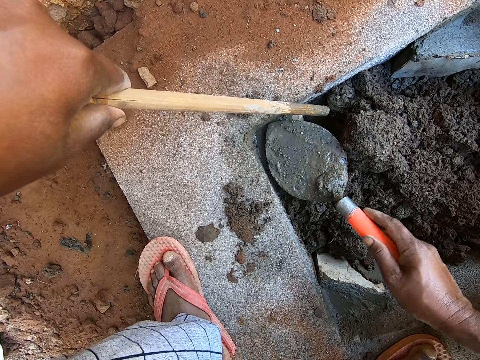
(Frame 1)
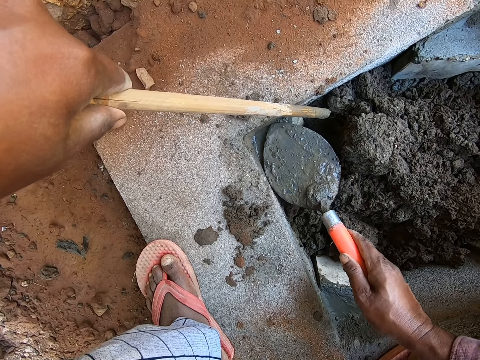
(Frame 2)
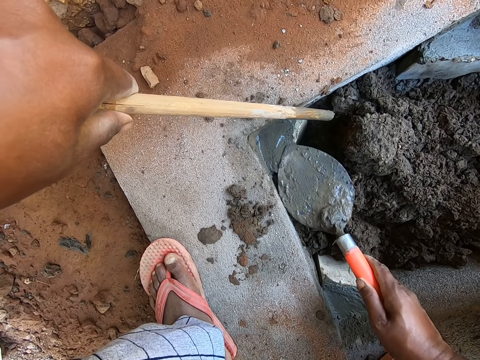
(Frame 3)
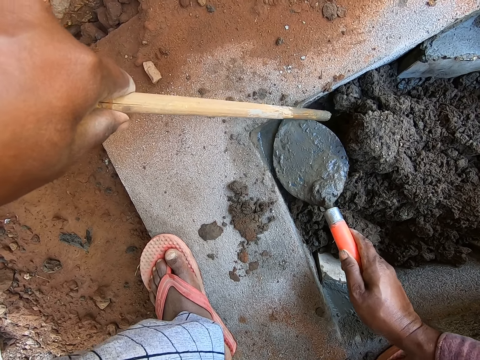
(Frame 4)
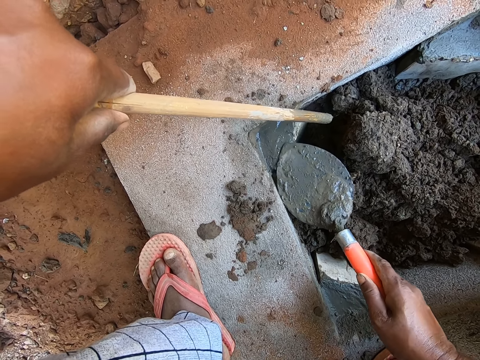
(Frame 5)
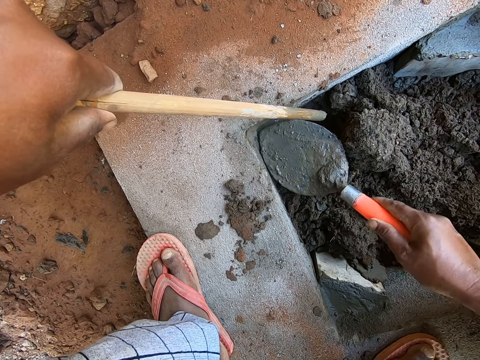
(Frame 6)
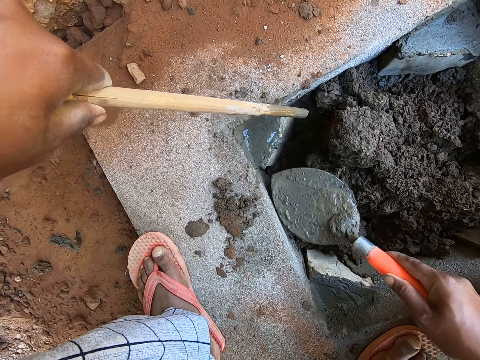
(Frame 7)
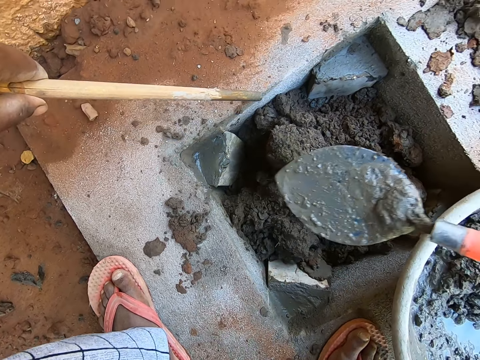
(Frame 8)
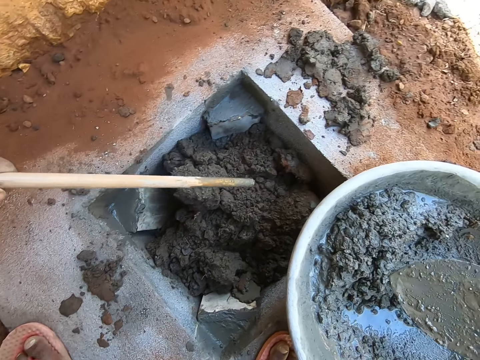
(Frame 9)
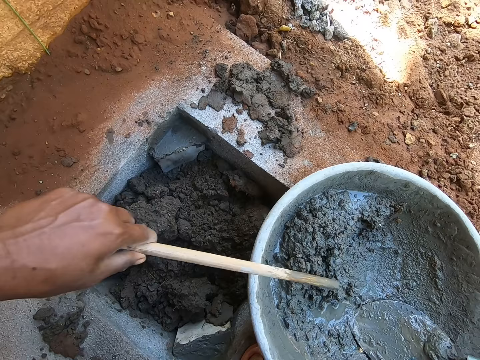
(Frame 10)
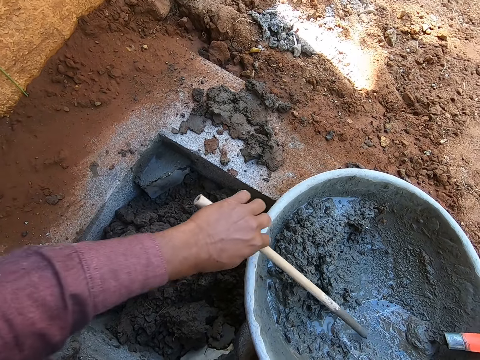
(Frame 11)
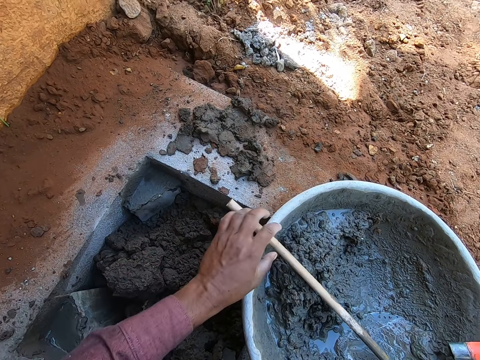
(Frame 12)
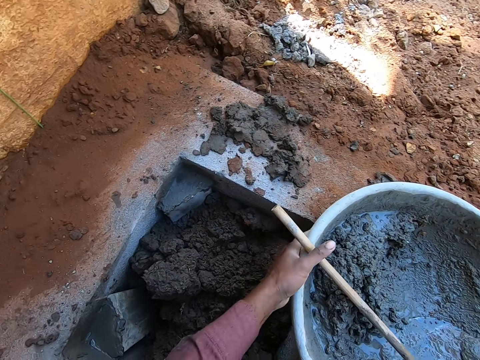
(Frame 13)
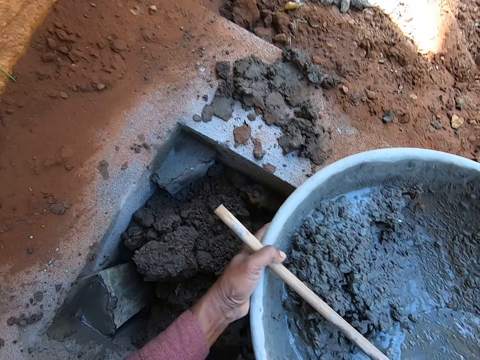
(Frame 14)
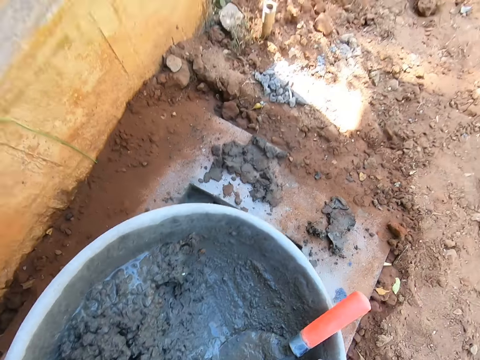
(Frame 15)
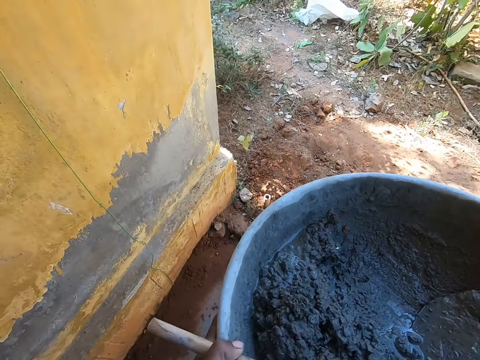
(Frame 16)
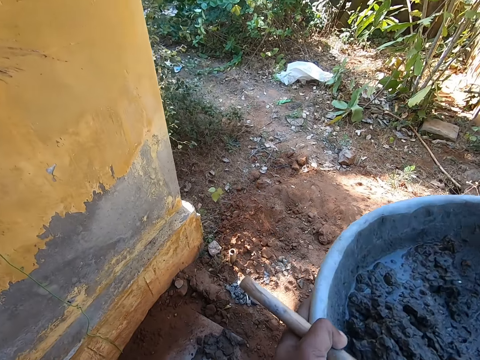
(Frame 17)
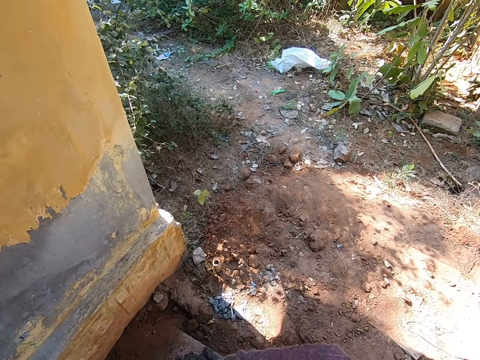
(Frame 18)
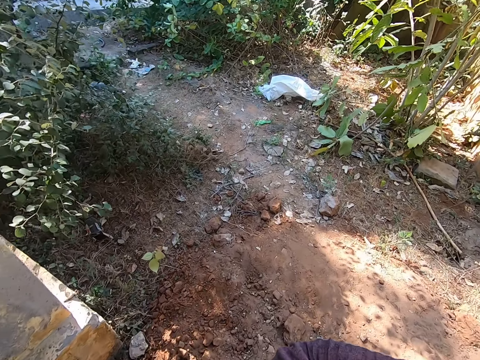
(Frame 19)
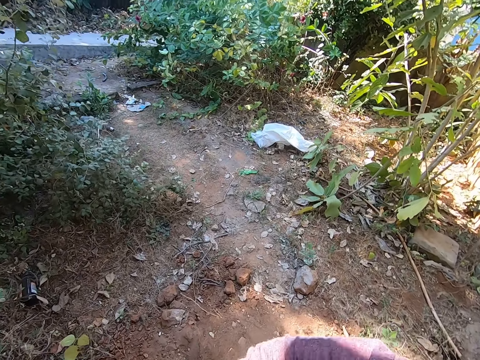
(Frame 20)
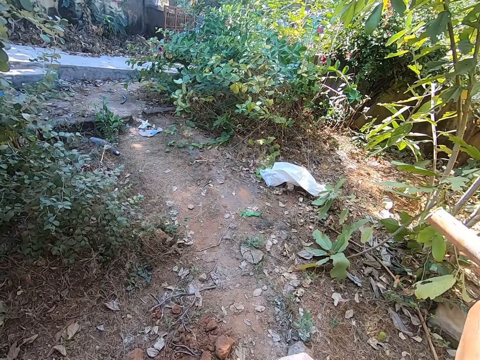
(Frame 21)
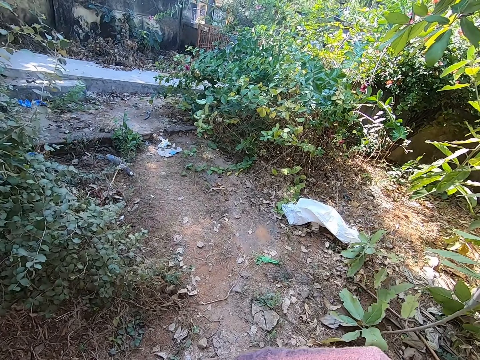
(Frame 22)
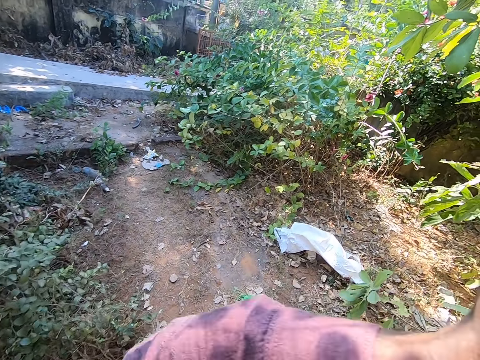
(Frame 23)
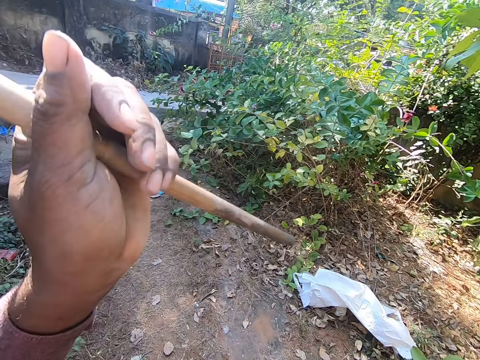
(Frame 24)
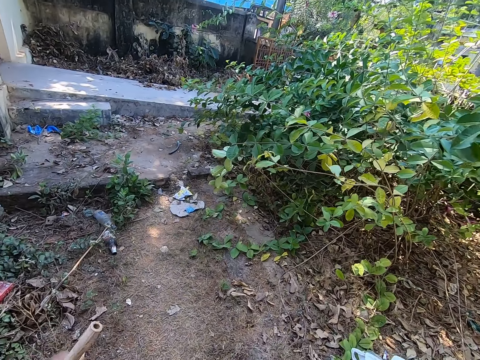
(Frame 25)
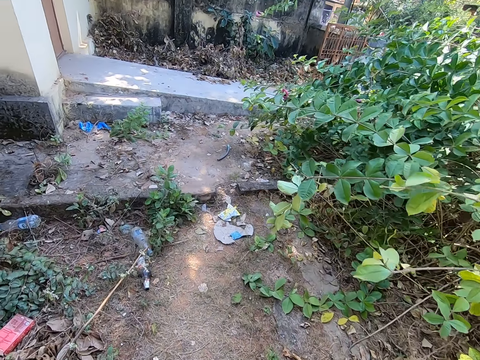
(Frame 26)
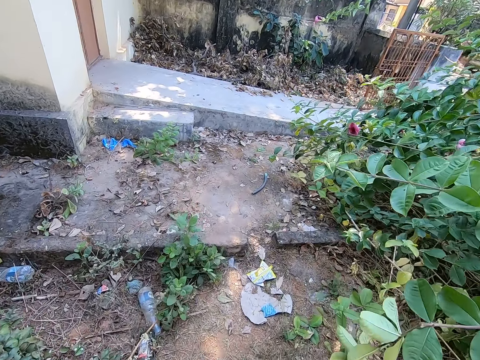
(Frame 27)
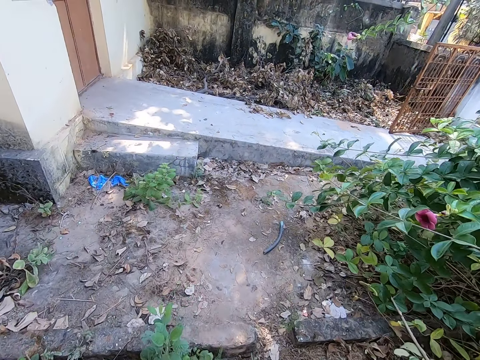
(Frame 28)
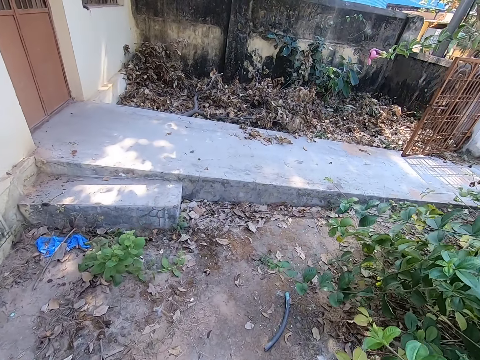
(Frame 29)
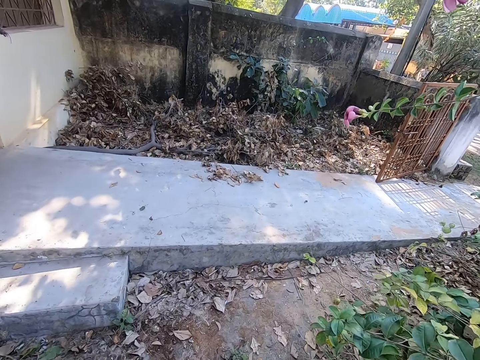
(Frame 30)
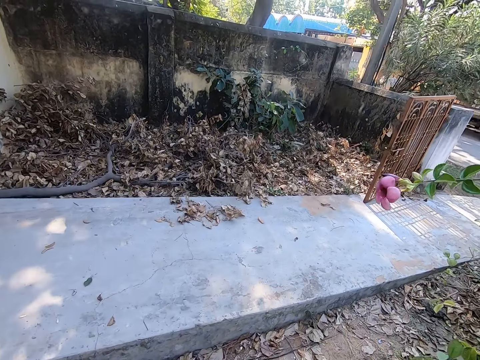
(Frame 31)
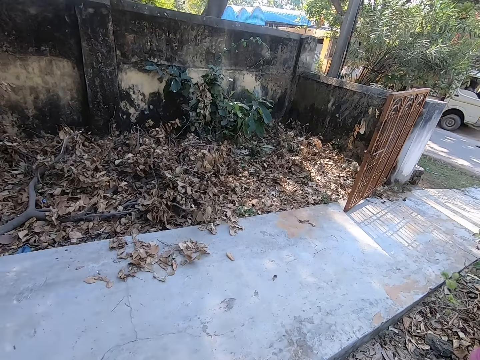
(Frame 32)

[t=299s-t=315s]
The camera wearer moves the trowel up. They place the trowel in the basin. They move the stick. They place the stick in the basin. They hold the basin. They carry the basin with mortar. They move up the basin. They walk with the basin around the compound. They move the stick.

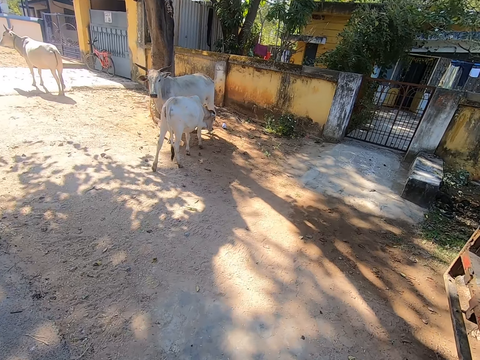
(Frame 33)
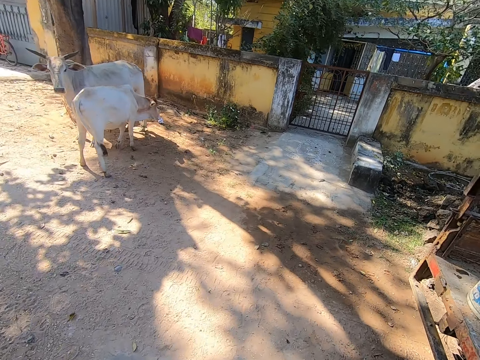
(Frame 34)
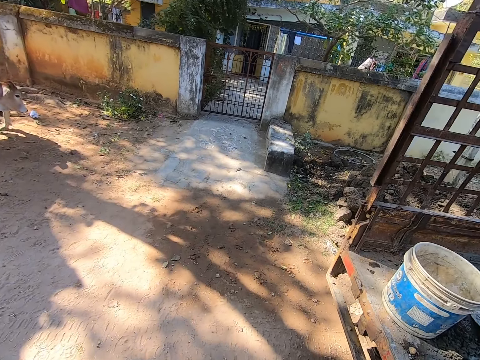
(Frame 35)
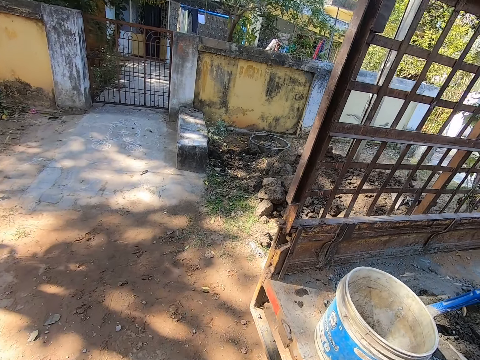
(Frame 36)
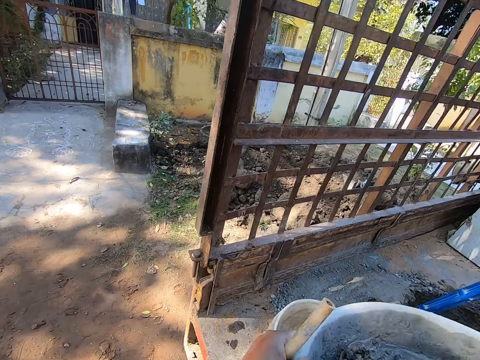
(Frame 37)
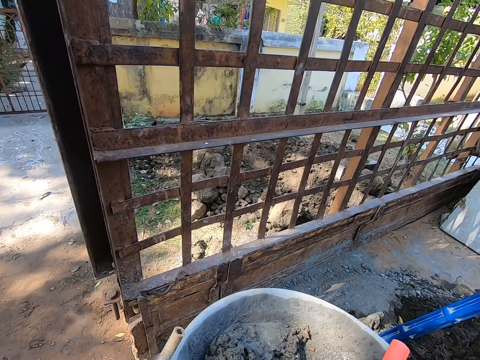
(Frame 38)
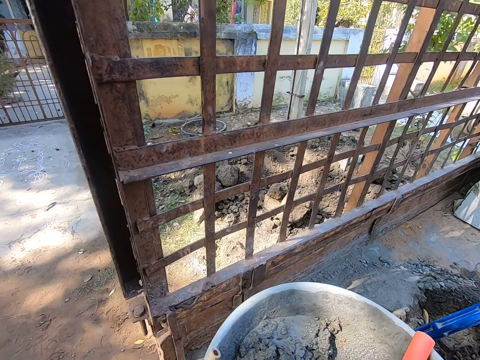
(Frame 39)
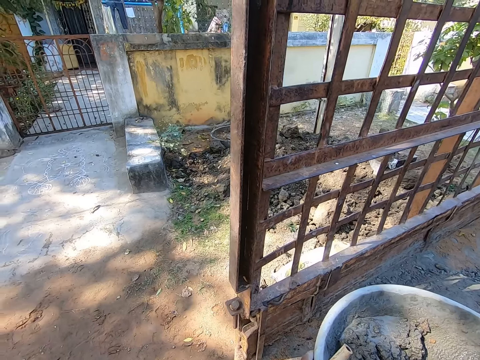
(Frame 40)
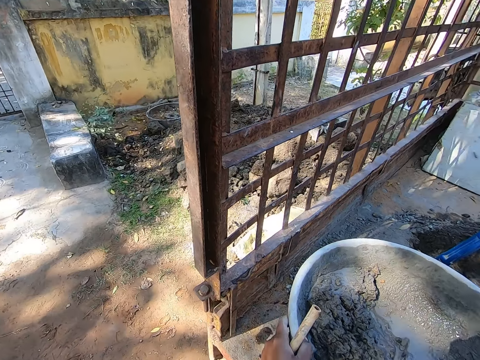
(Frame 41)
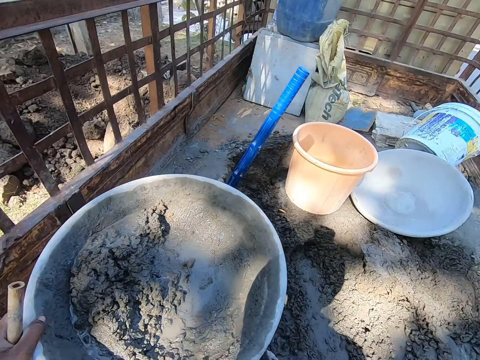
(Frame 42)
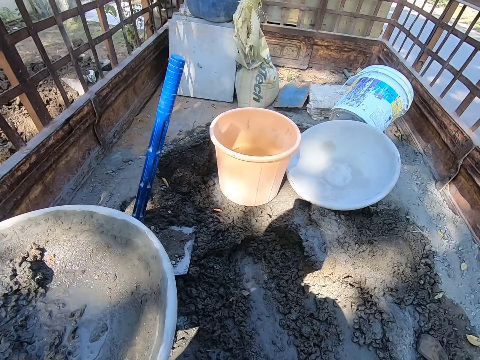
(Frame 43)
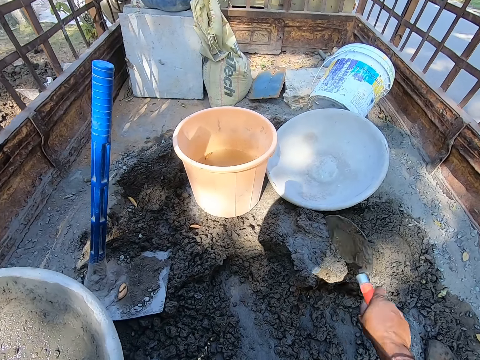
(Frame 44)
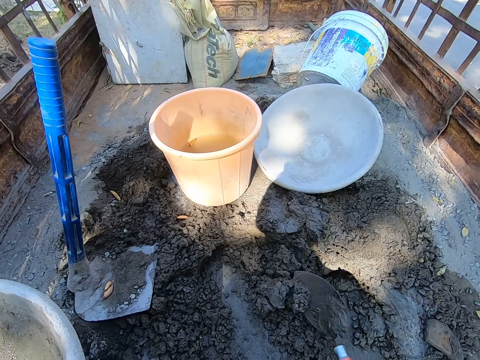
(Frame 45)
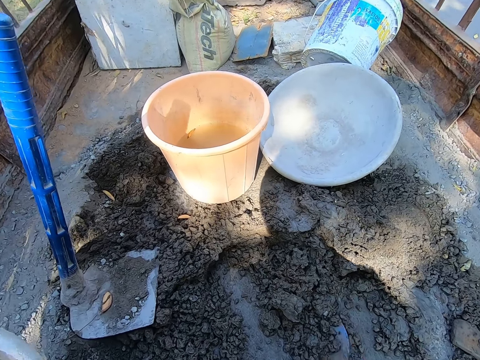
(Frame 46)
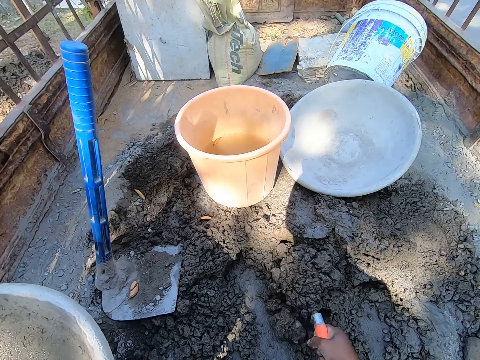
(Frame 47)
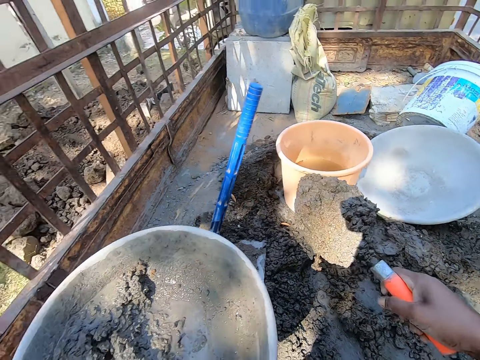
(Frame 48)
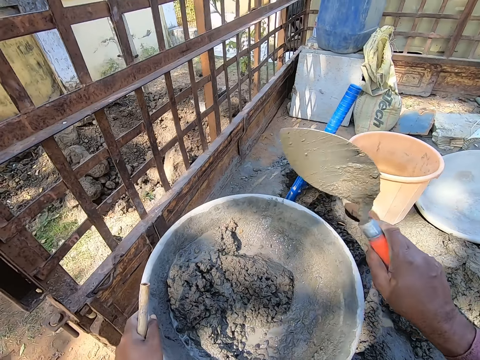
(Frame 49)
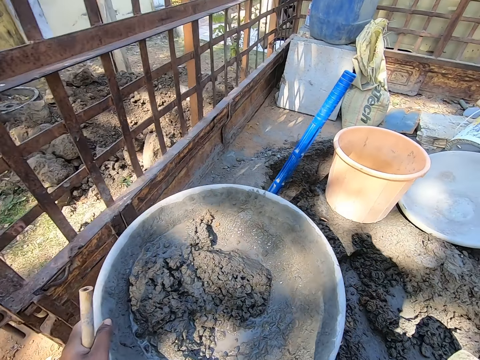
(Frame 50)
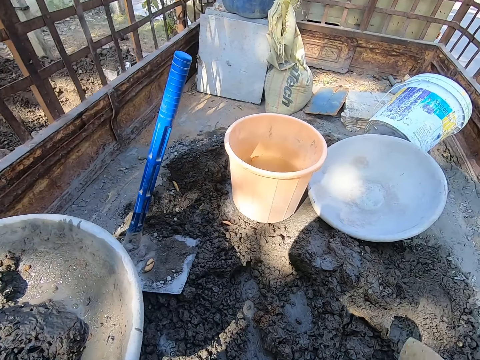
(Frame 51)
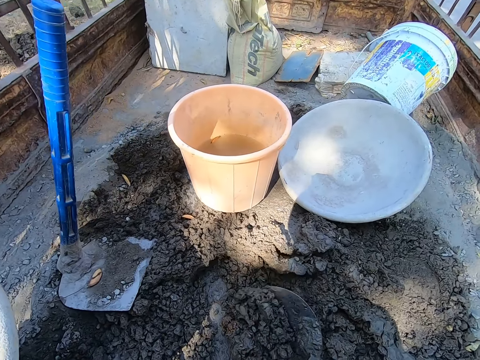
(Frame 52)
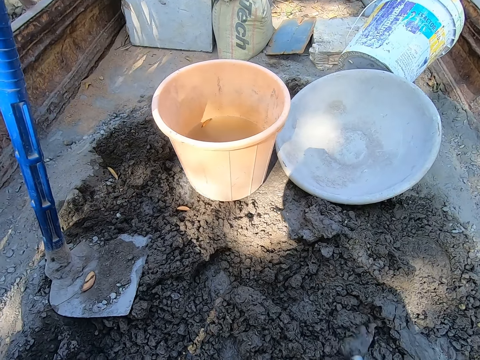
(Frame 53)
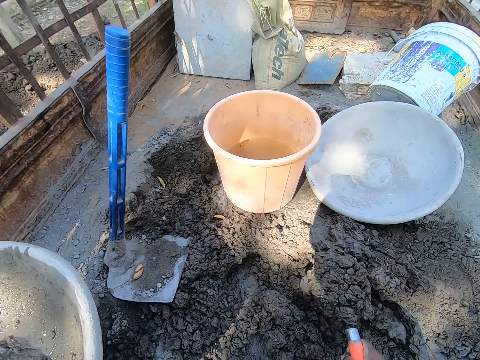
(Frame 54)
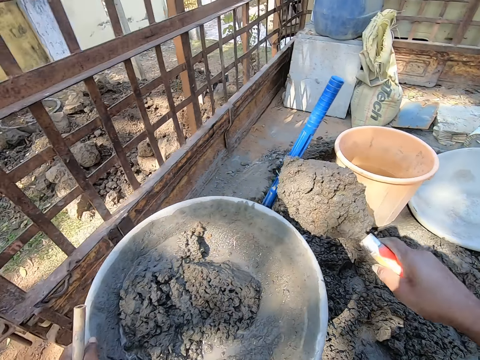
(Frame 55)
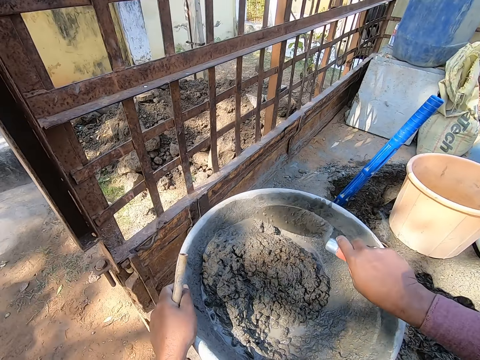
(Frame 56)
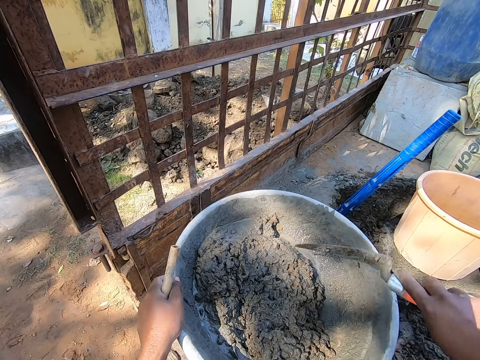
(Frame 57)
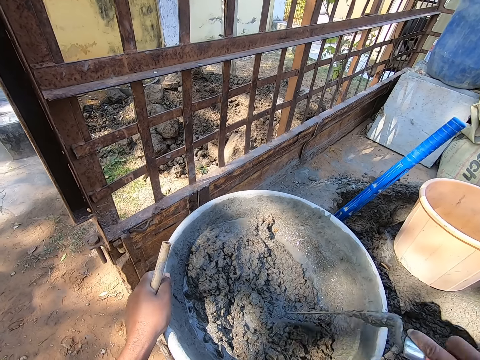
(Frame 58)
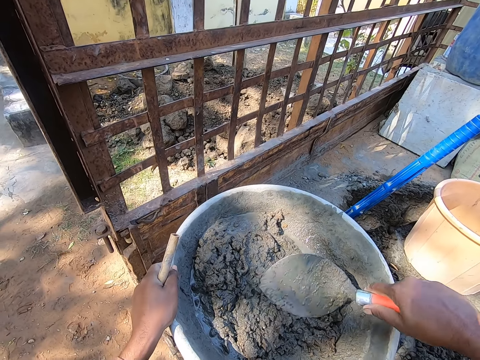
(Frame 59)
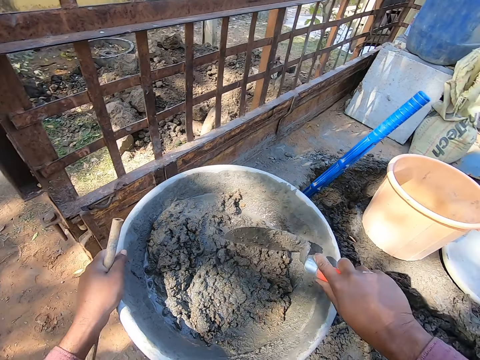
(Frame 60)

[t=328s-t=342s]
The camera wearer places the basin on a bucket in a lorry. They pick the mortar or cement from the lorry with a trowel. They move the trowel. They mix the cement. They place the mortar in the basin. They move the mortar in the lorry with the trowel. They pick the mortar from the lorry with the trowel. They place the mortar in the basin. They move the mortar in the basin with the trowel. They mix the cement.
